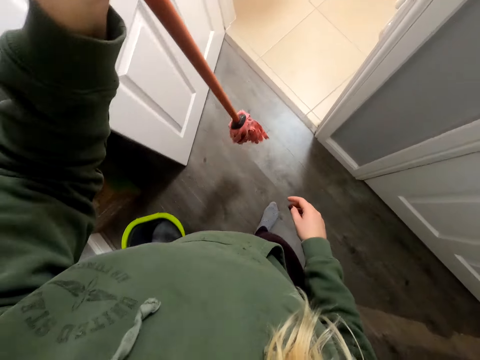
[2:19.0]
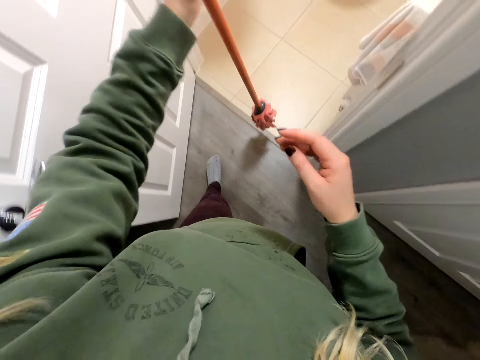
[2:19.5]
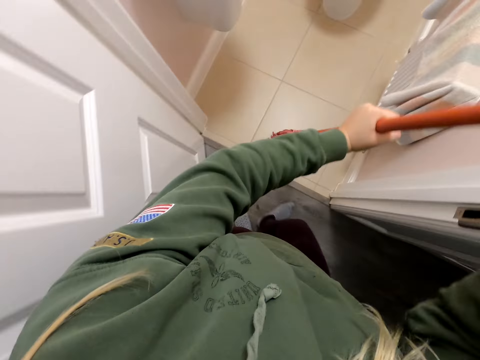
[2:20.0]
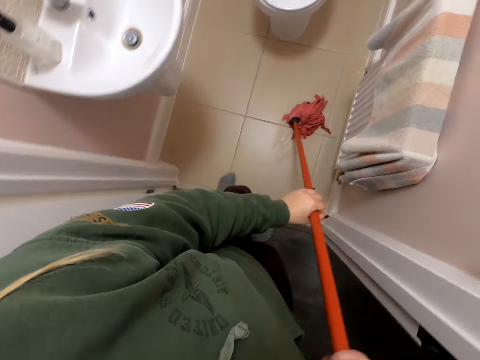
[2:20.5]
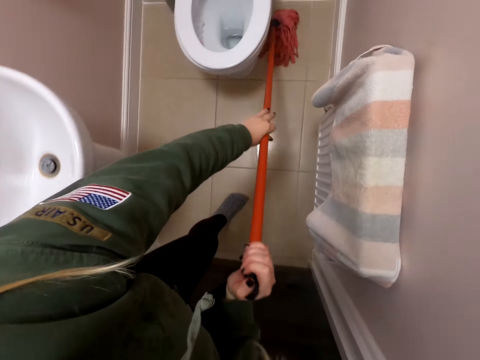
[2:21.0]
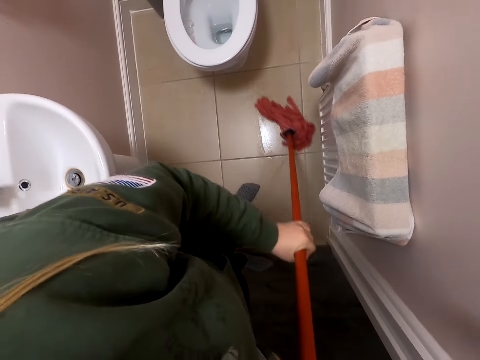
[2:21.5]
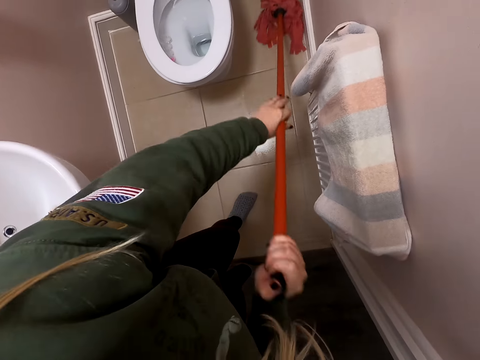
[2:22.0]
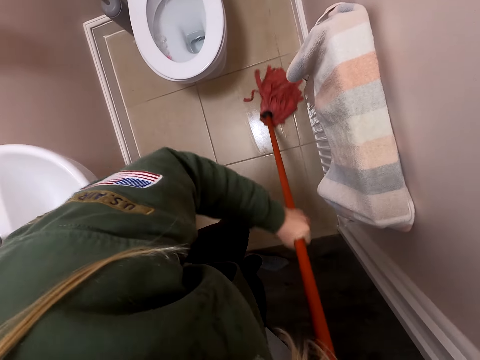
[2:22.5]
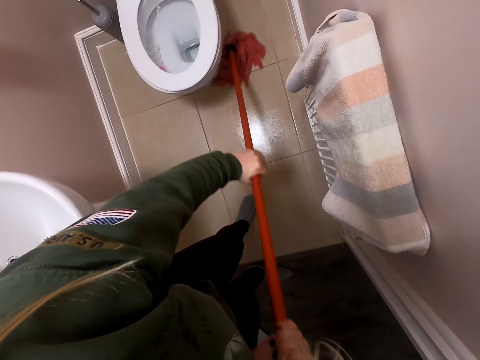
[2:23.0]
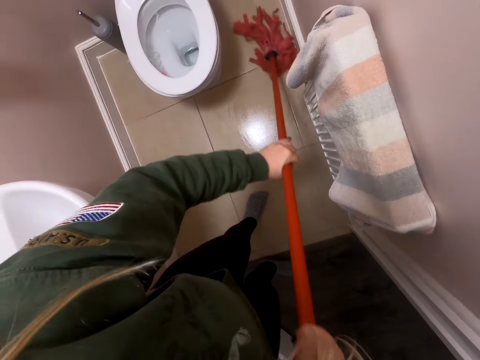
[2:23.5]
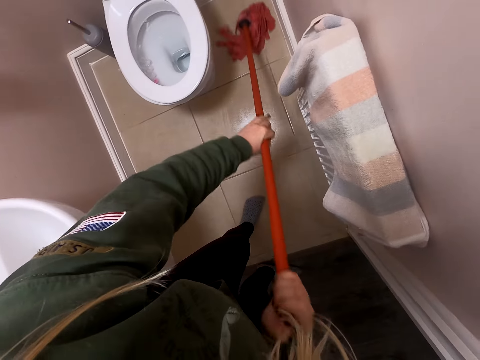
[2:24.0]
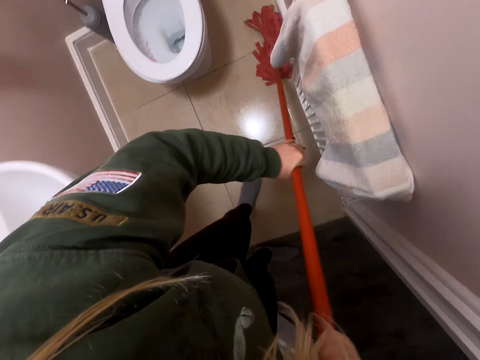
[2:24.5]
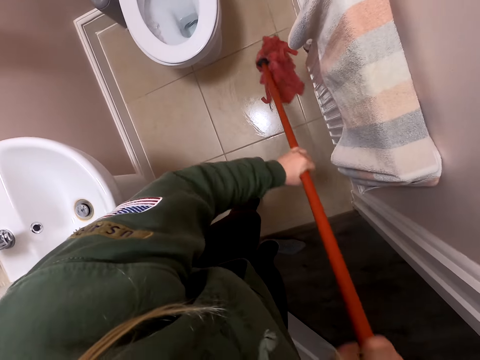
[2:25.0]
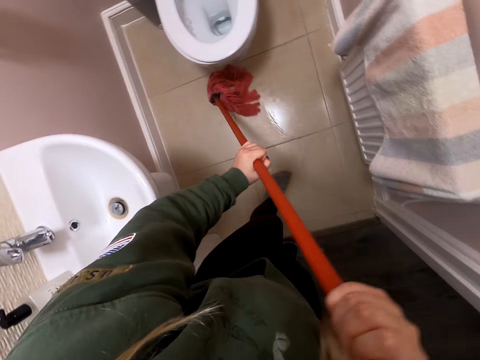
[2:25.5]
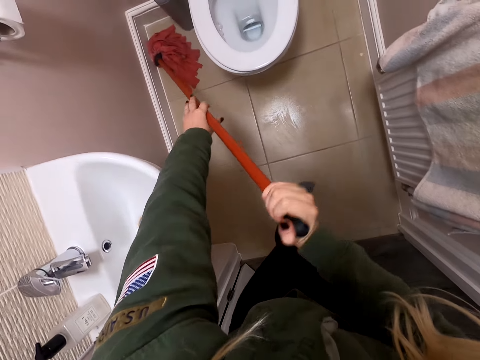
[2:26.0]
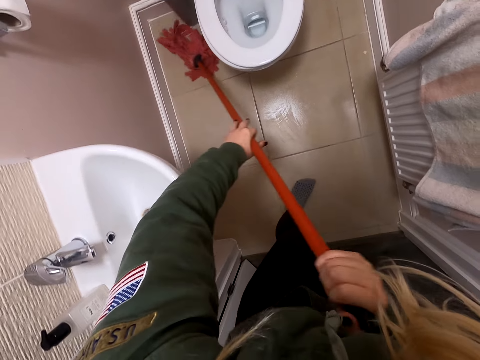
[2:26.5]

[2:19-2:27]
The camera wearer takes up the stick. They mop the washroom floor.

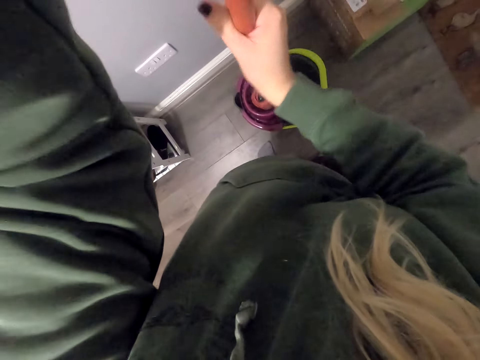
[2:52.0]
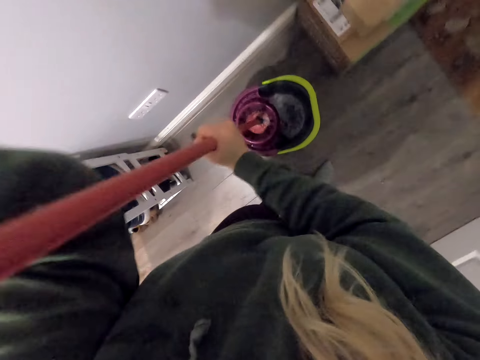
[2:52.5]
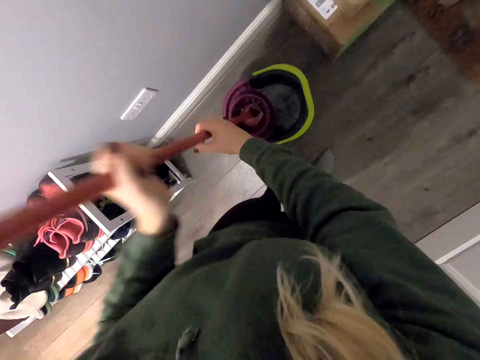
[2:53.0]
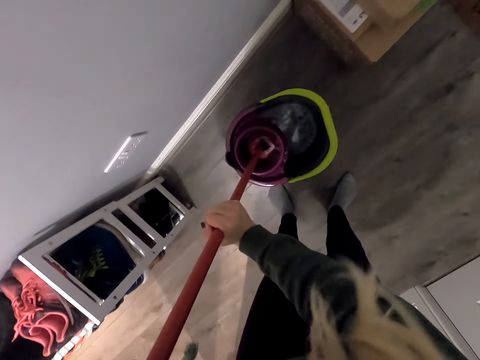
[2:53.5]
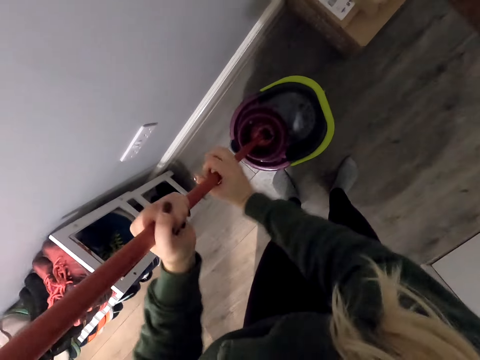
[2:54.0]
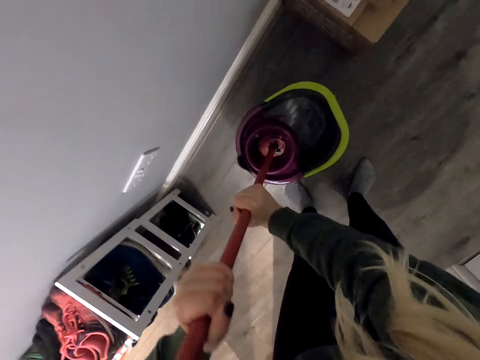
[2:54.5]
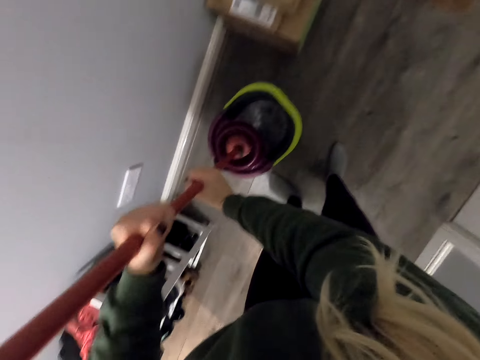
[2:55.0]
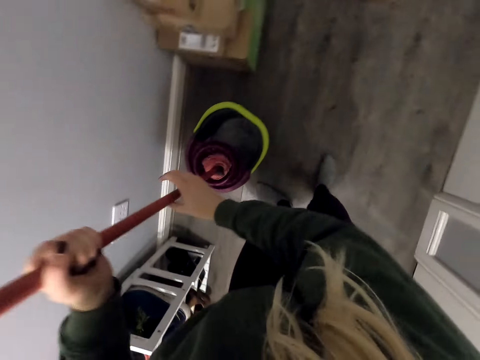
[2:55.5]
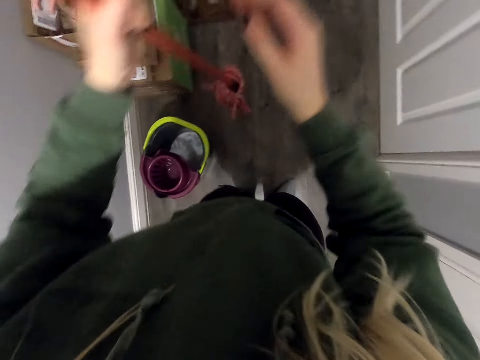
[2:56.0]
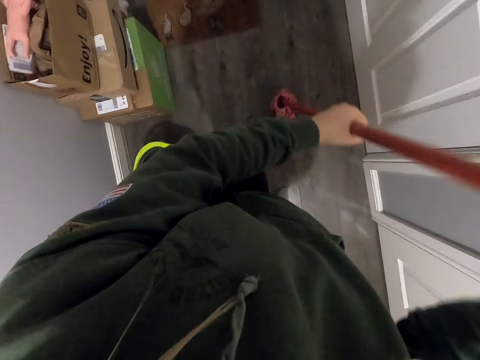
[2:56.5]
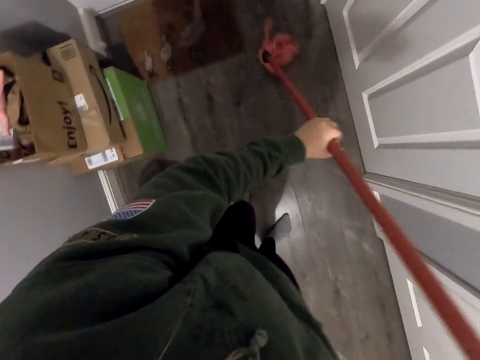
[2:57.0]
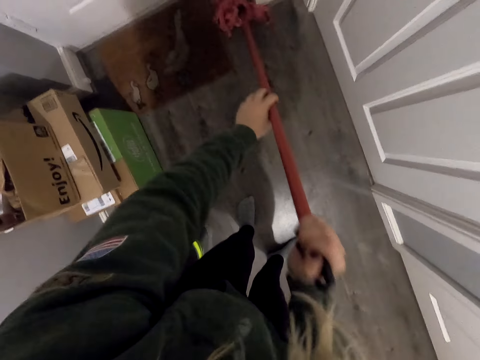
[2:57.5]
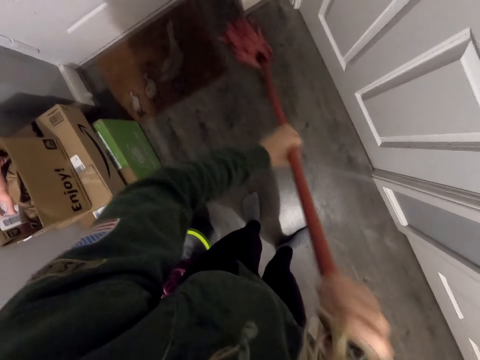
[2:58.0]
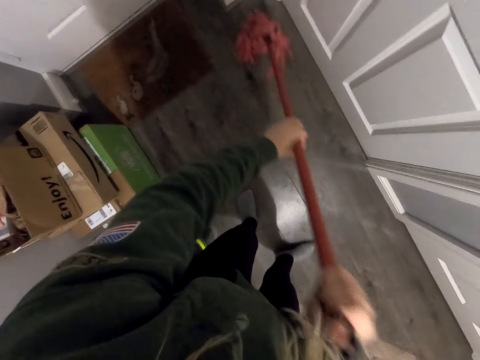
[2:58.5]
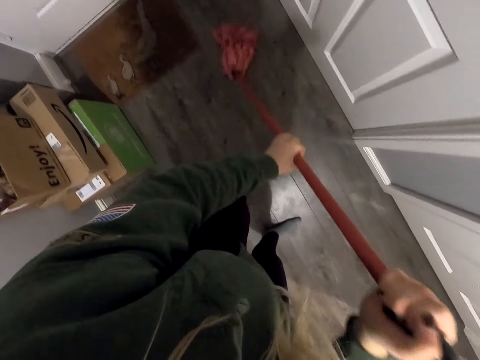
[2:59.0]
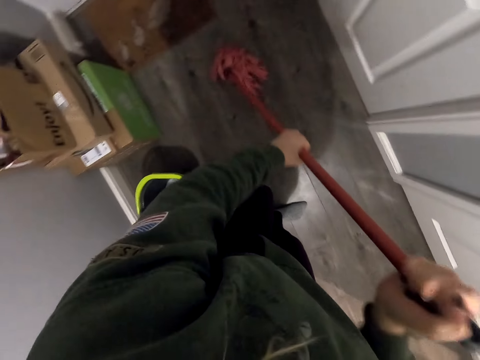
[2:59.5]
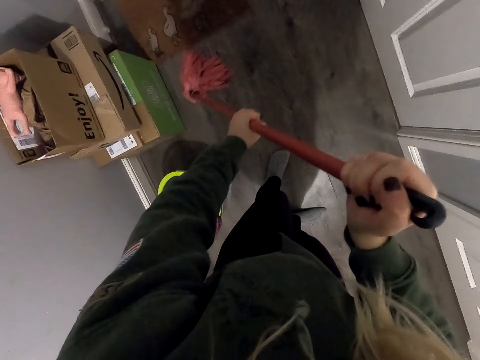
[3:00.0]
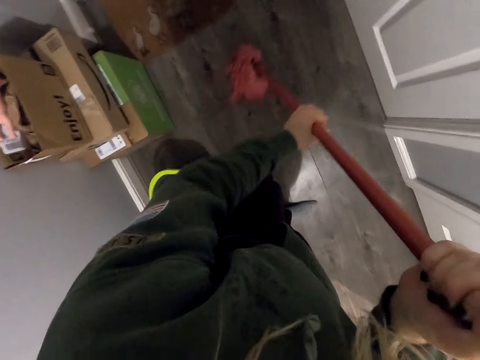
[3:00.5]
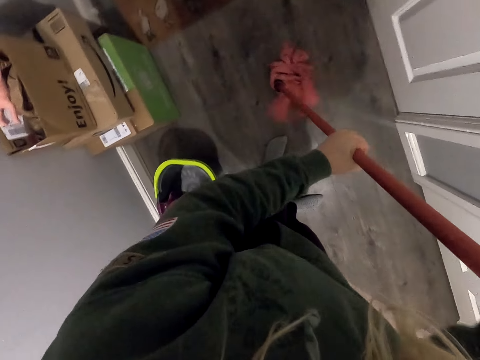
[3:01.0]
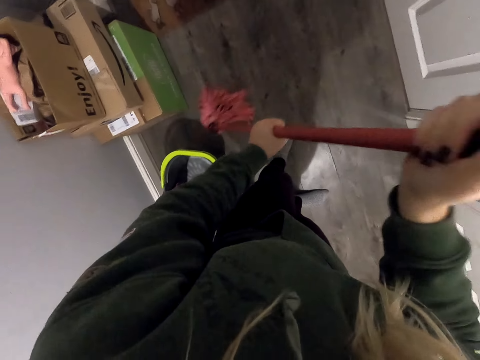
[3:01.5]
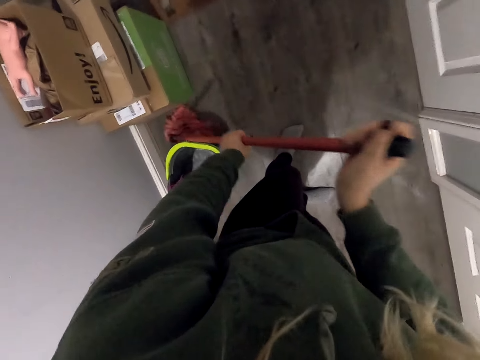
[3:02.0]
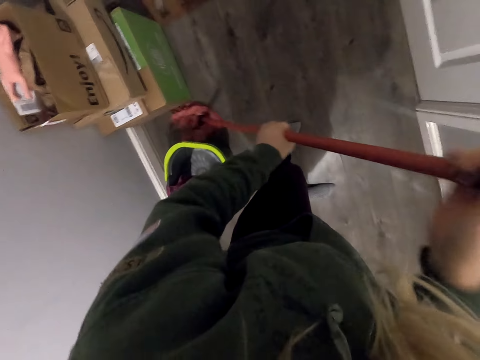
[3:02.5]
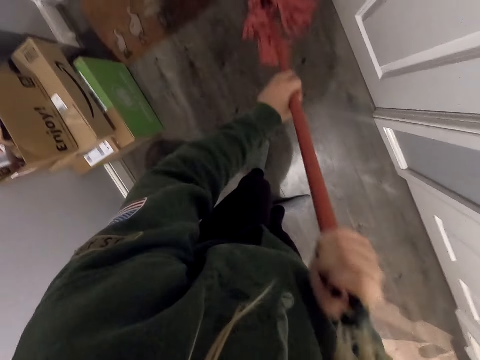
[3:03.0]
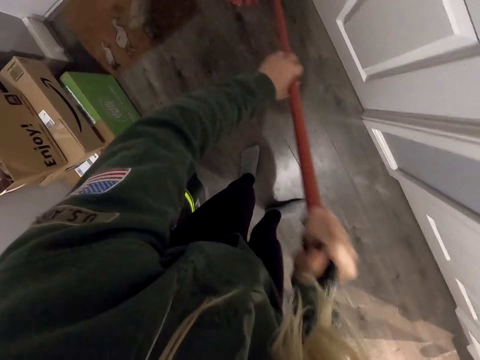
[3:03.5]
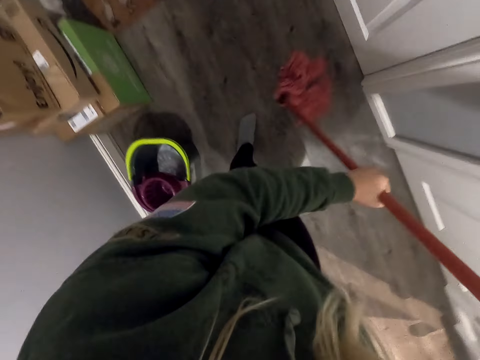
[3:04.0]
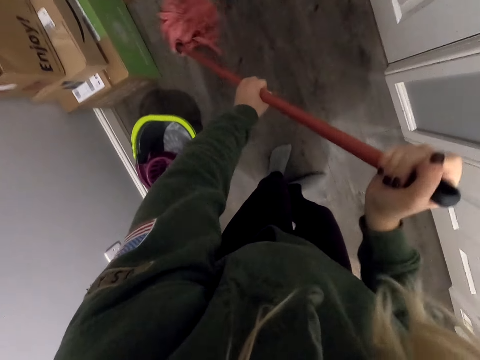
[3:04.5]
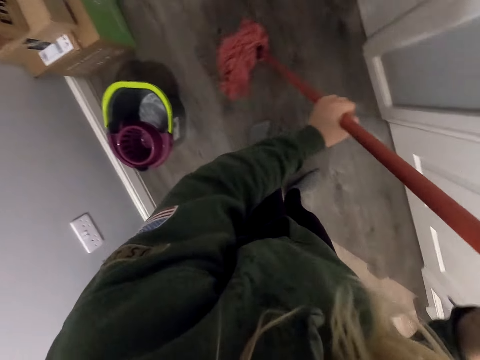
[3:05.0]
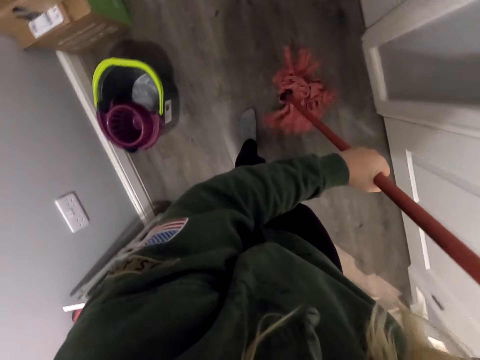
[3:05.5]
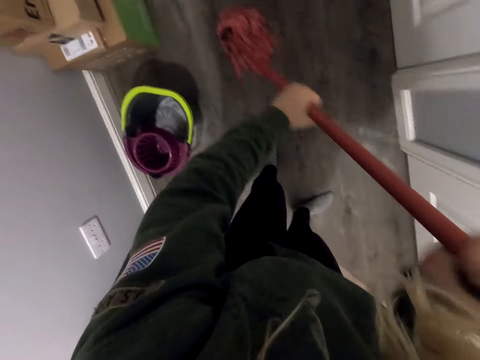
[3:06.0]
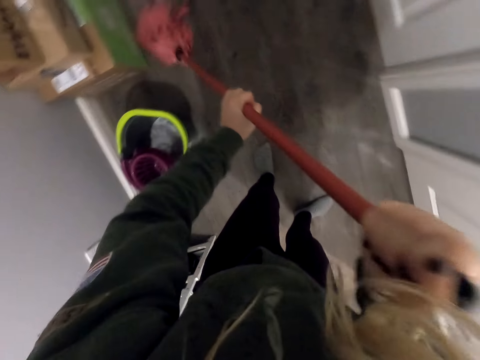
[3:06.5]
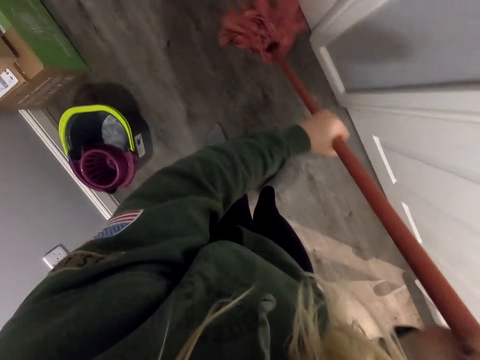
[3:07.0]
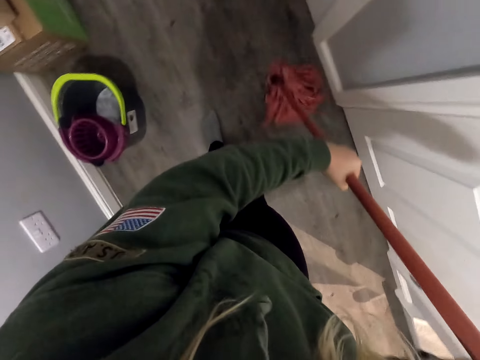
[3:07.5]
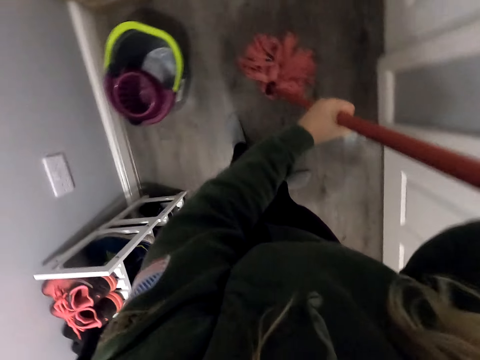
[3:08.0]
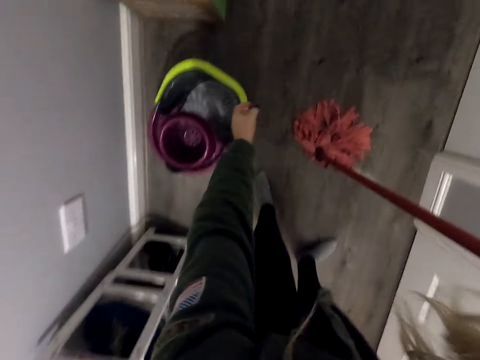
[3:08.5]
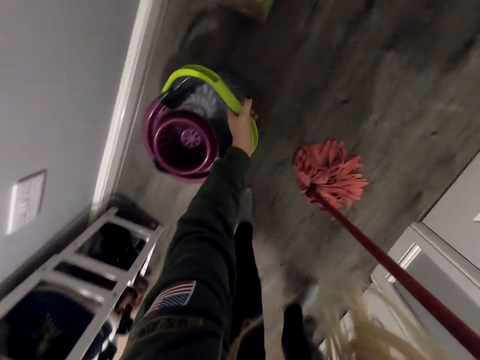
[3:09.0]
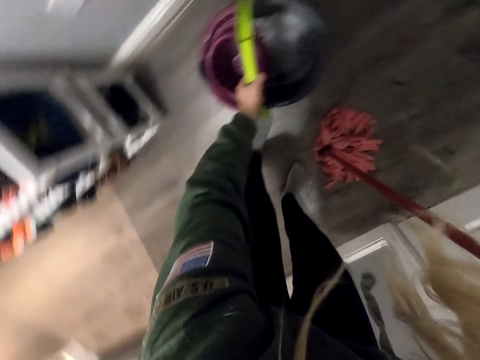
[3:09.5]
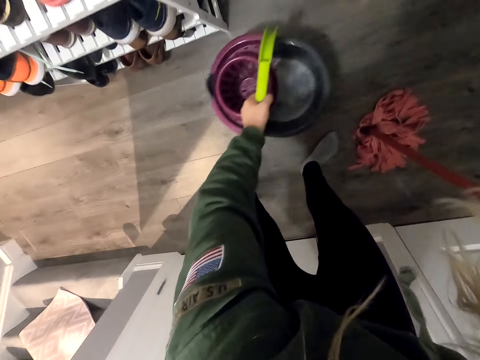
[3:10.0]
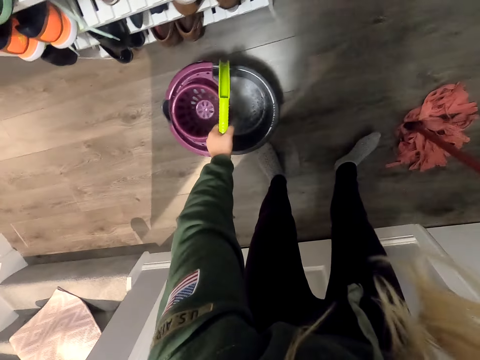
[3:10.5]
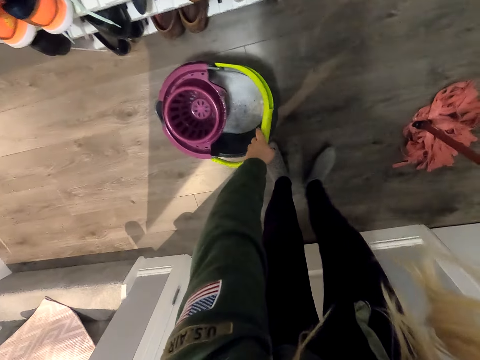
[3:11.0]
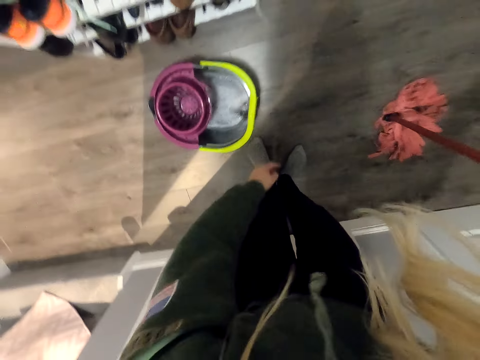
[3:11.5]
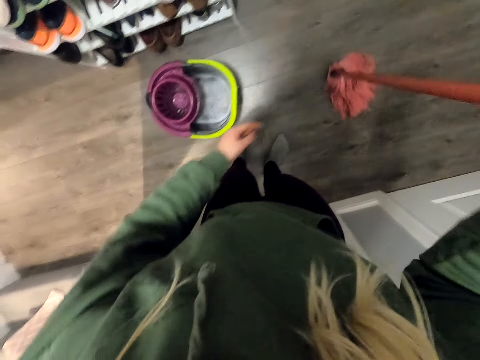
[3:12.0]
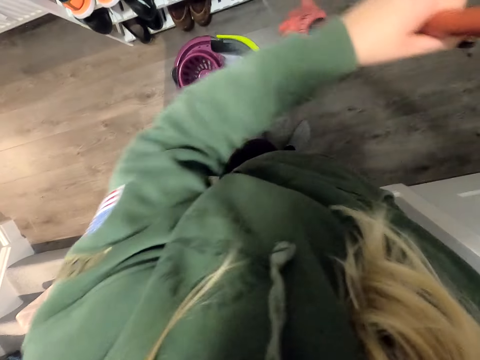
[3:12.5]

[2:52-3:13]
The camera wearer squeezes water from the stick. They mop the corridor floor. They take the bucket, move the bucket and place the bucket on the floor.
